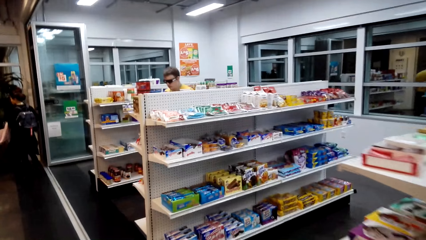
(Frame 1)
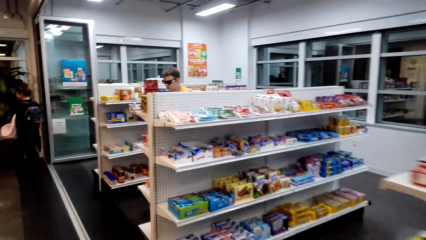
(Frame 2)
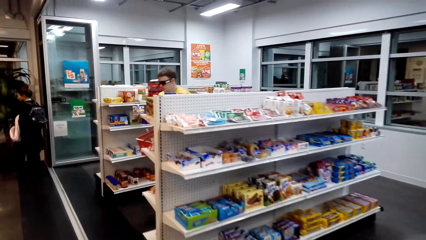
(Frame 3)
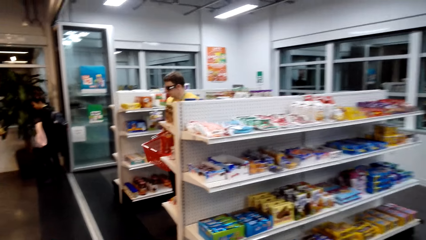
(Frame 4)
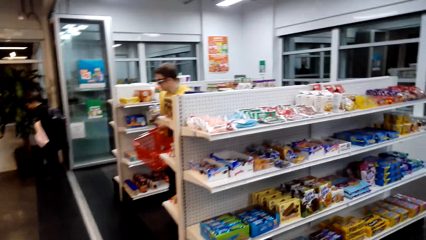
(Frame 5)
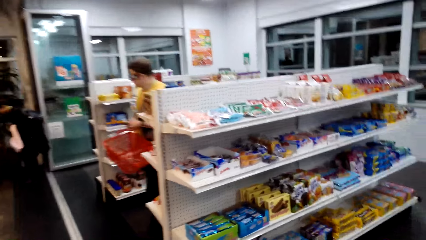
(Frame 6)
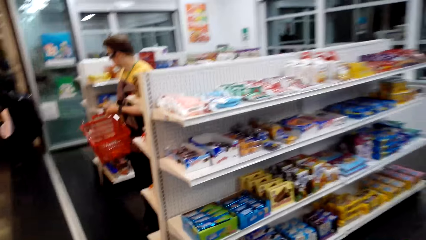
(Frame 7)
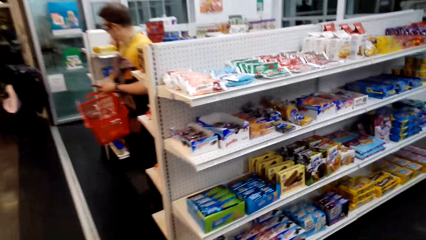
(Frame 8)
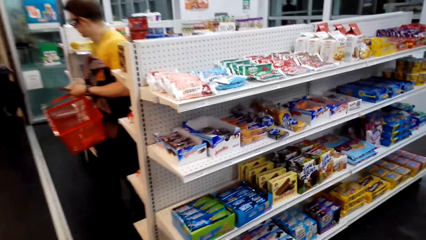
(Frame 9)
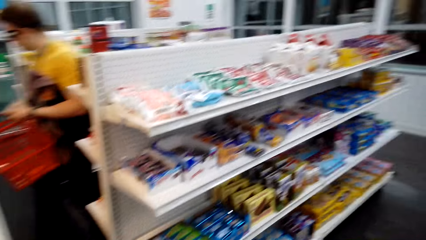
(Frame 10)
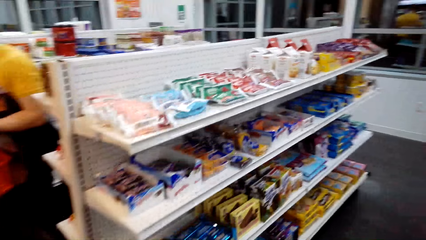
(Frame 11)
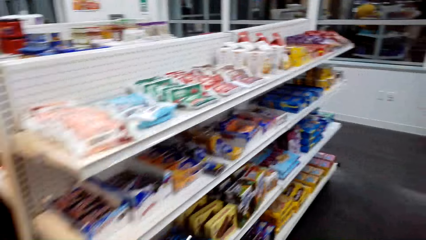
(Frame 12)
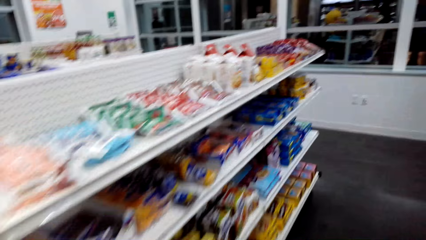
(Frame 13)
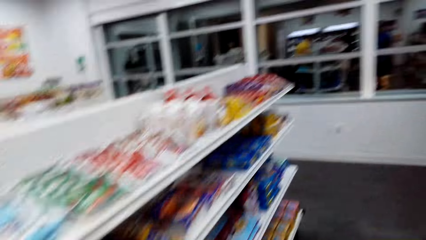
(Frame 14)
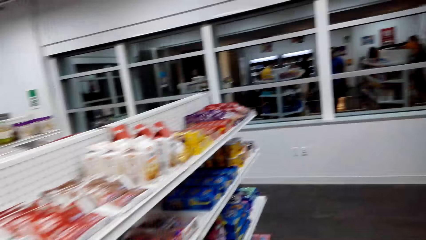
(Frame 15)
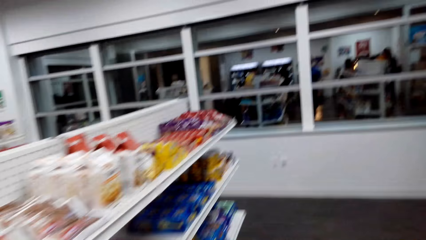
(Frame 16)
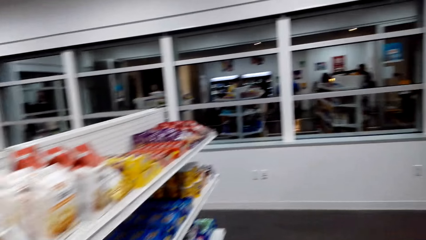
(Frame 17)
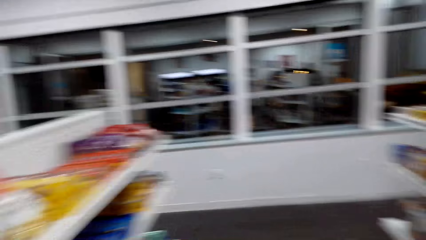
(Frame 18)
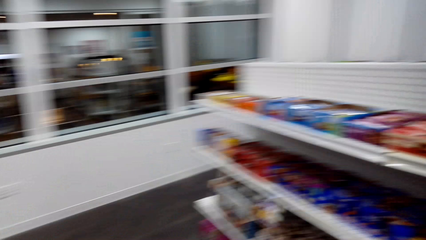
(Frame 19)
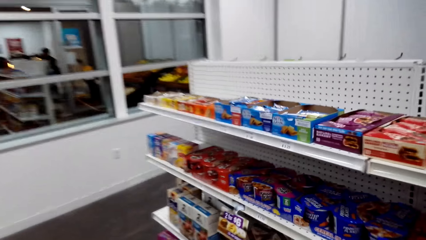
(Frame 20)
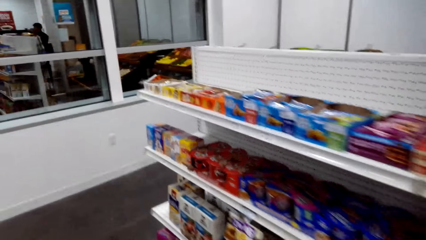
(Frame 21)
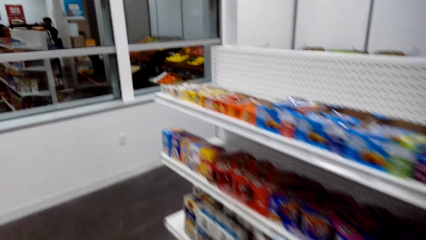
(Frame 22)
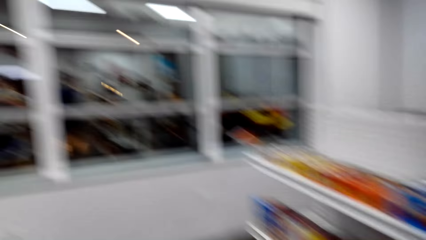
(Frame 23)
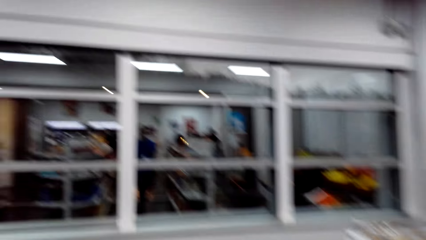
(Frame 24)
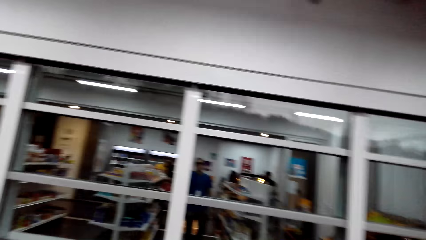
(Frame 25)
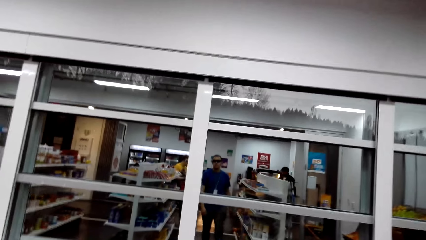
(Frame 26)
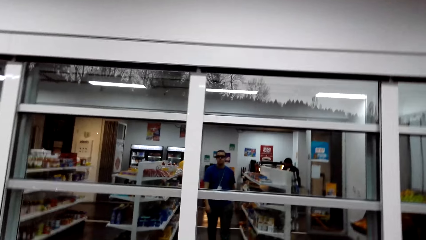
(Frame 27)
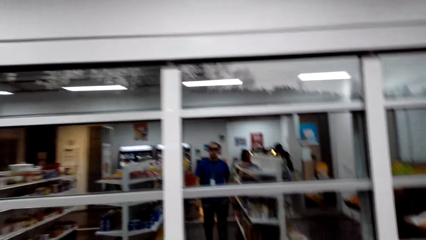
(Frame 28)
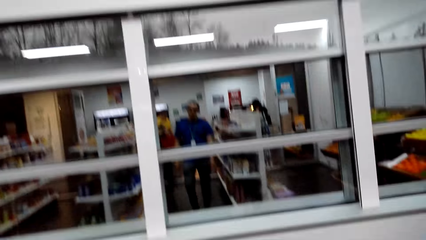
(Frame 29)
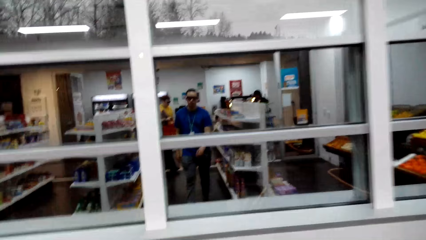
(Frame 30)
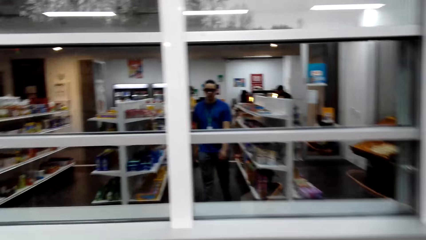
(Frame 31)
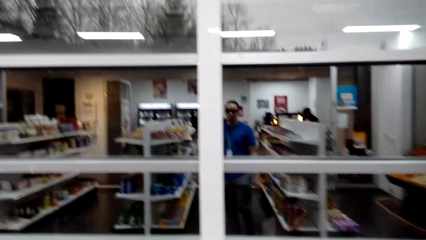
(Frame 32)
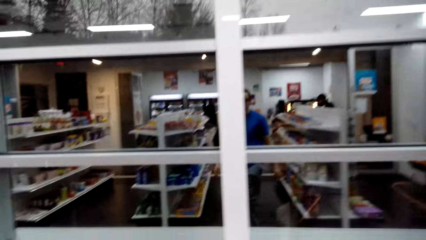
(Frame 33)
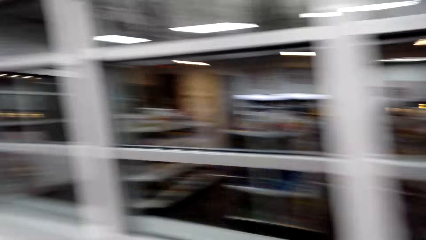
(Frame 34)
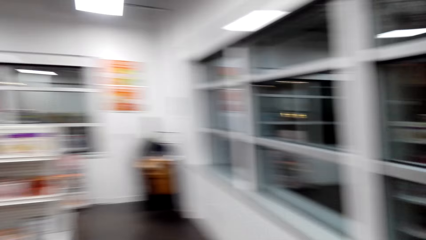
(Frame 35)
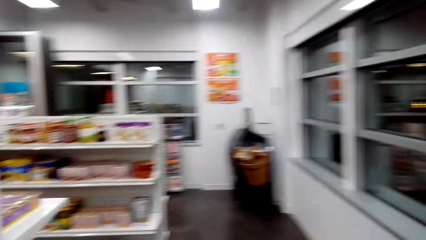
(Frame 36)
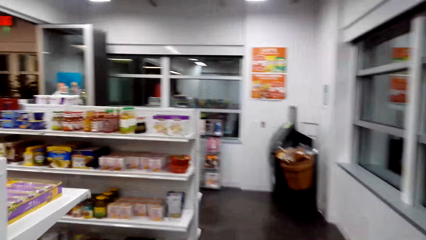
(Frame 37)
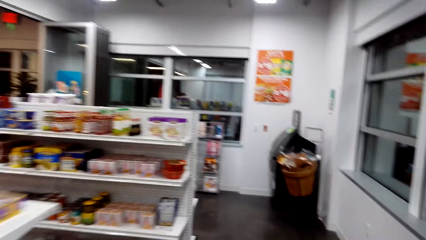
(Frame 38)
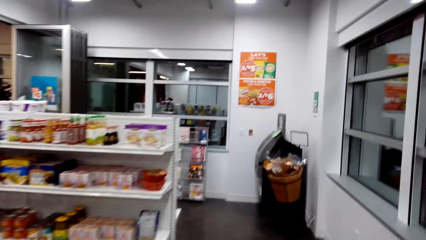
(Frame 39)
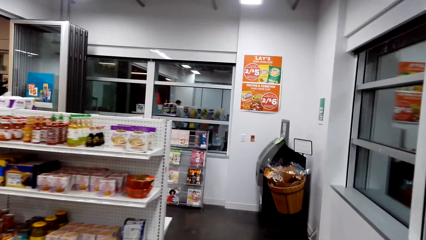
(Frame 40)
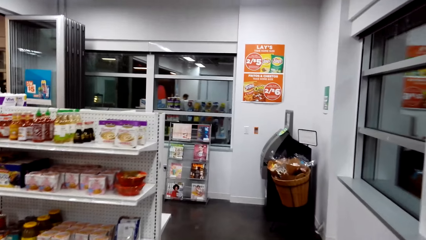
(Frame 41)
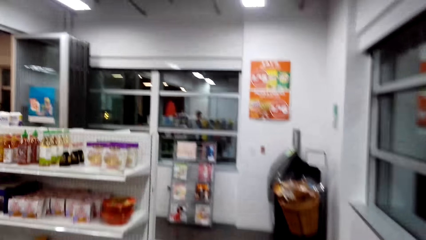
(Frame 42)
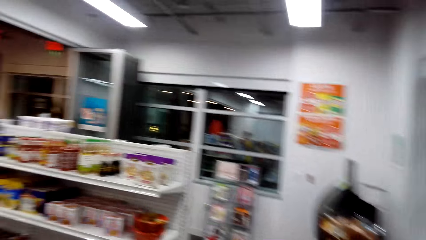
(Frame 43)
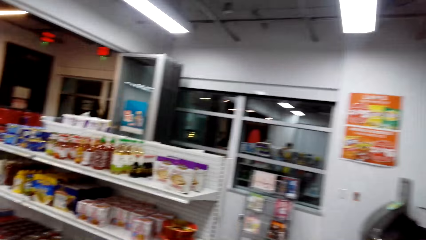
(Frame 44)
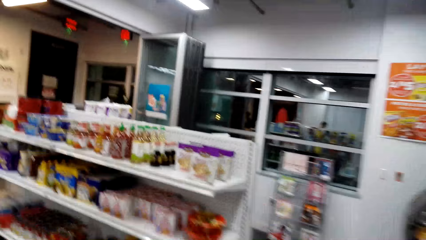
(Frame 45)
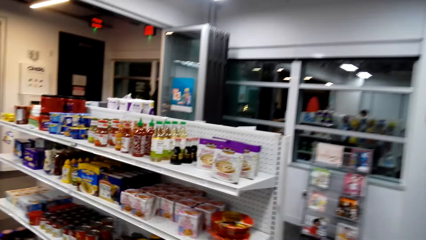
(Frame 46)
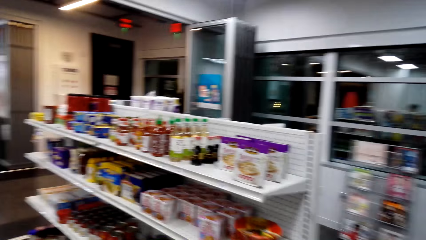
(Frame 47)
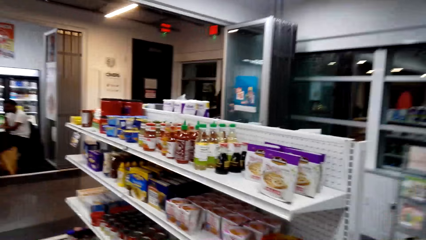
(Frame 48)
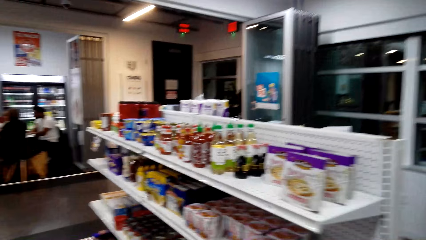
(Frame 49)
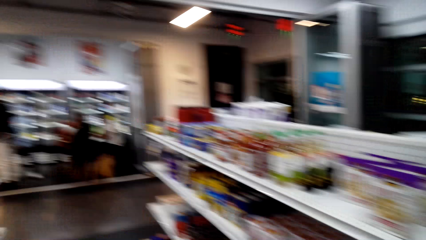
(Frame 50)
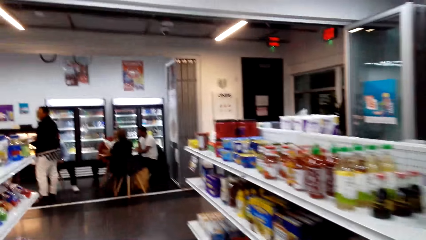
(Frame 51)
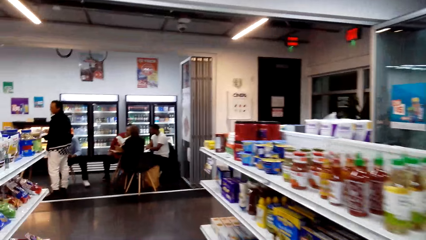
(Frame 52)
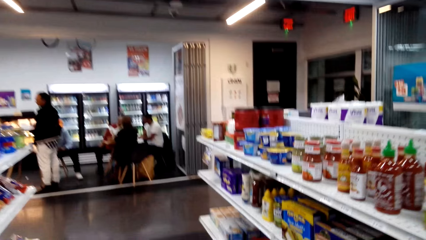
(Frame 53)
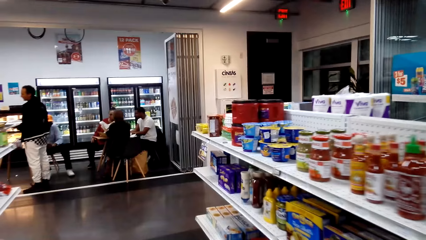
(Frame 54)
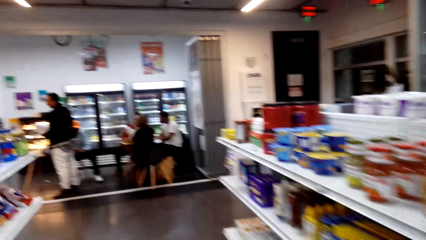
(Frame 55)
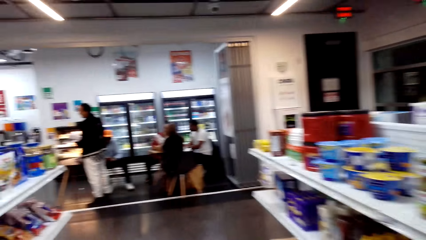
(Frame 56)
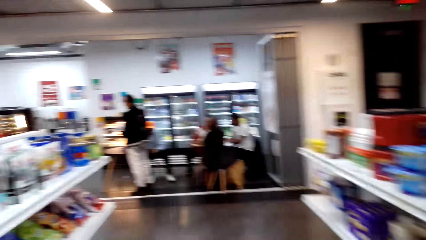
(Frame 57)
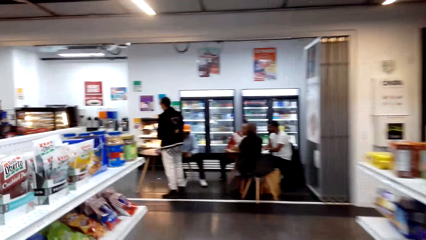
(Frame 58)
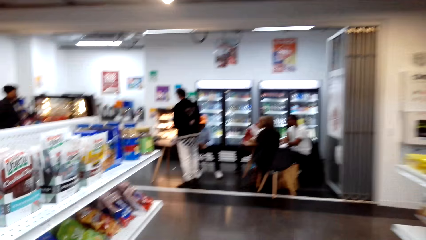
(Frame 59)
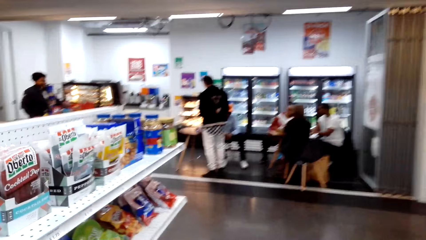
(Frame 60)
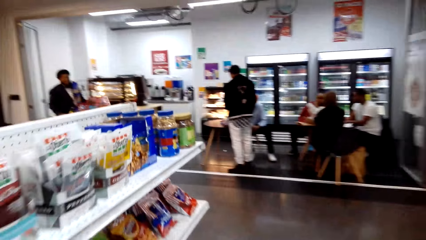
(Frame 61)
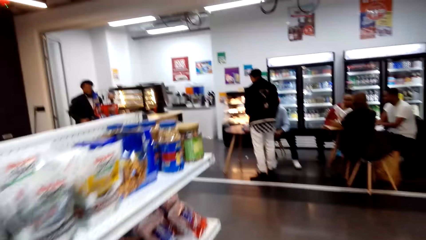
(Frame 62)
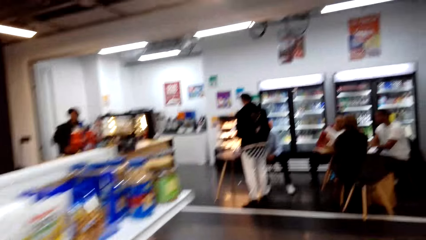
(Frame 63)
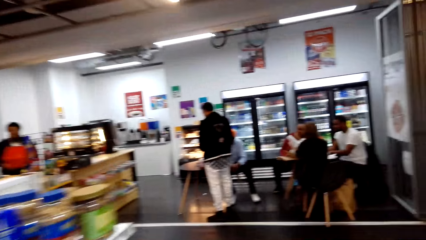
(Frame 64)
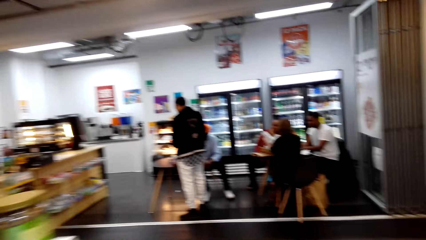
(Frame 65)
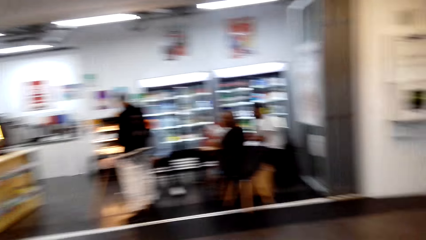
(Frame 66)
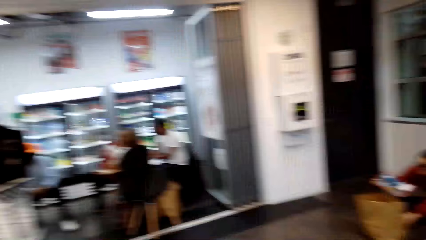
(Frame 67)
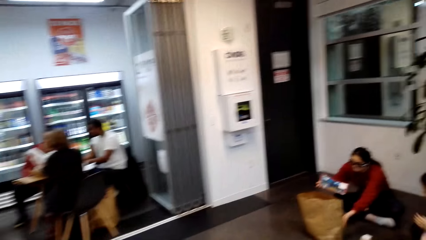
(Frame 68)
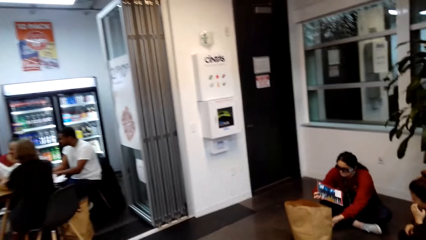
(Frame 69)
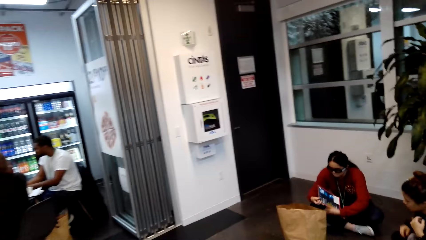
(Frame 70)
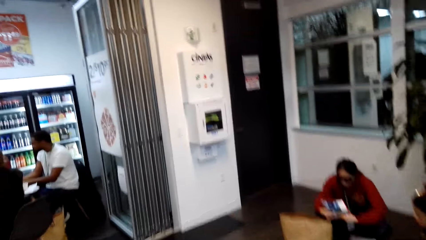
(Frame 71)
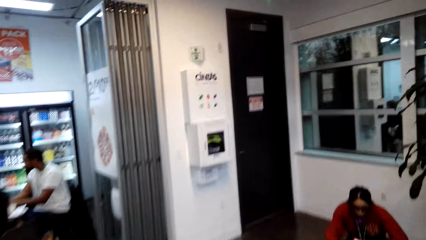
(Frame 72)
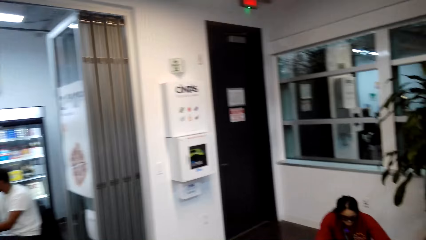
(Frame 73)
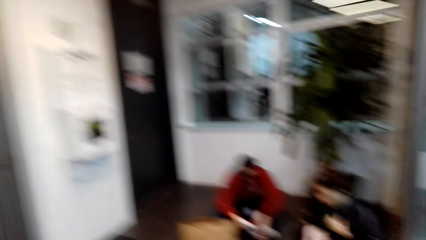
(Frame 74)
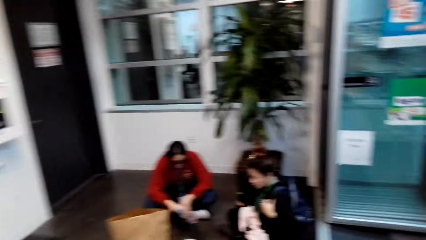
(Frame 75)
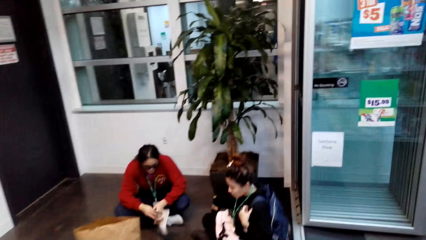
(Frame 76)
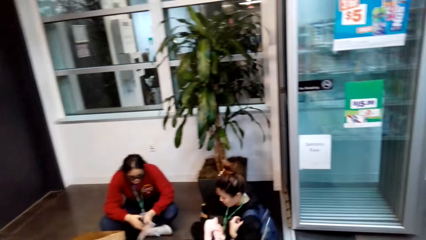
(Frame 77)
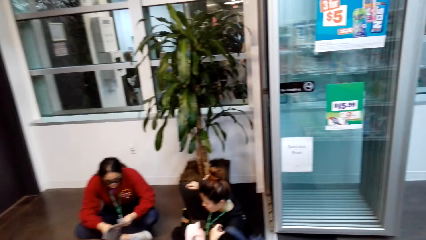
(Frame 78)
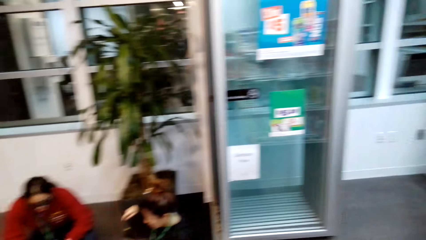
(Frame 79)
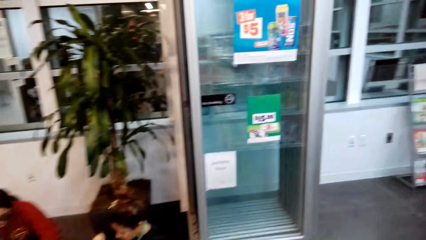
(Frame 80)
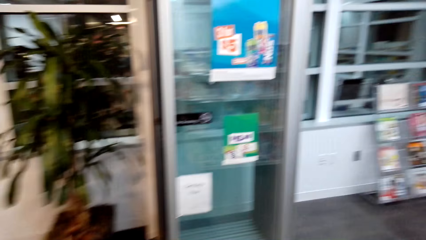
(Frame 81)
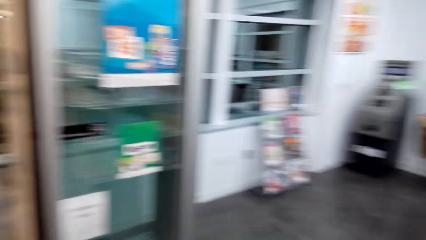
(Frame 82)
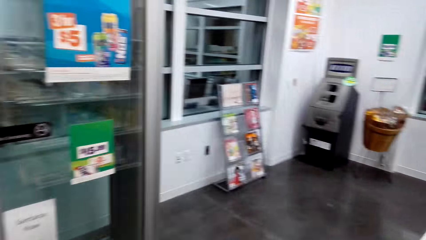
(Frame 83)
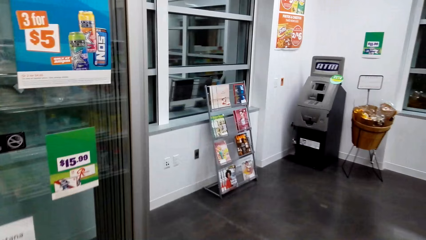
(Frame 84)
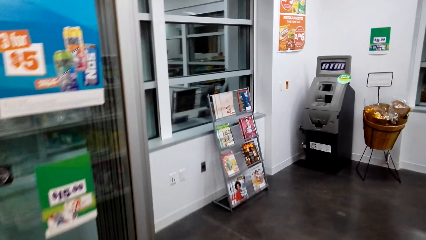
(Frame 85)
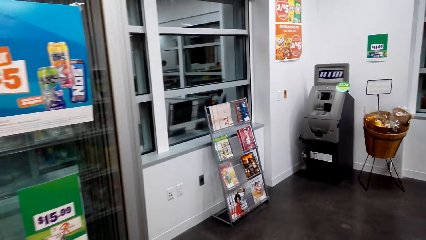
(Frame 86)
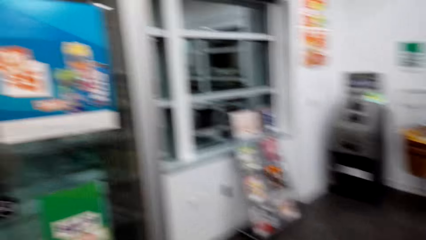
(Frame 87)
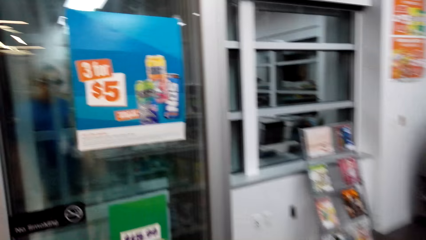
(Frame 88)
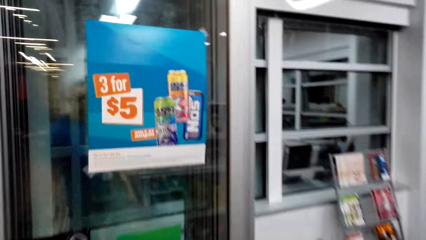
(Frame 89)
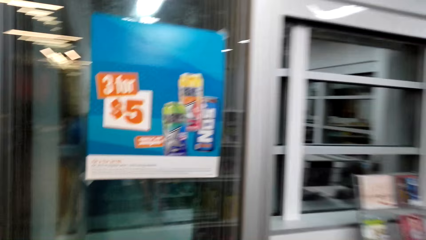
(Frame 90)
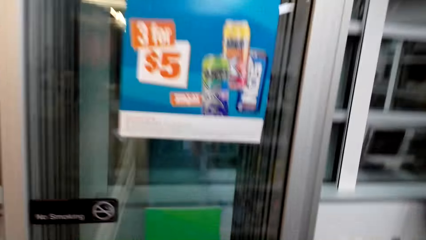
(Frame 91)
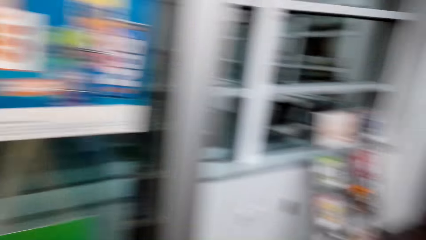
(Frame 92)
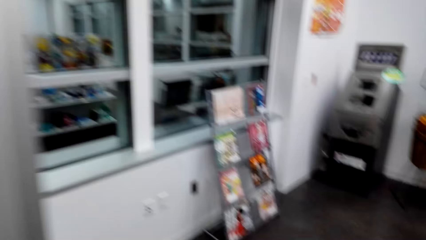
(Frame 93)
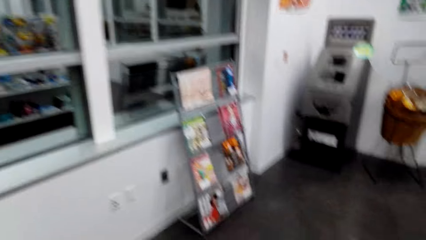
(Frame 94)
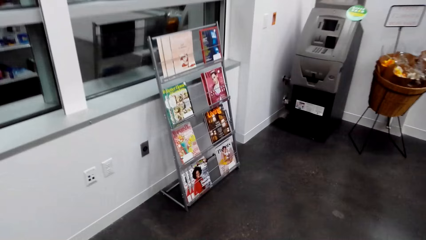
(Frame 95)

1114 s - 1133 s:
The camera wearer moves on the aisles. A woman sits on a chair. Another woman sits on a chair.
